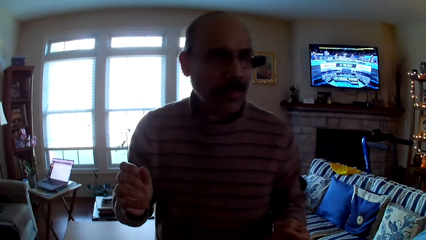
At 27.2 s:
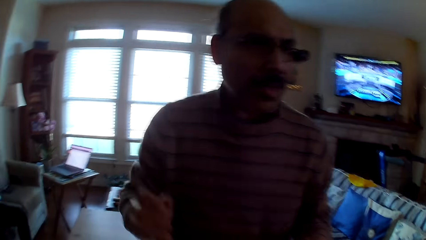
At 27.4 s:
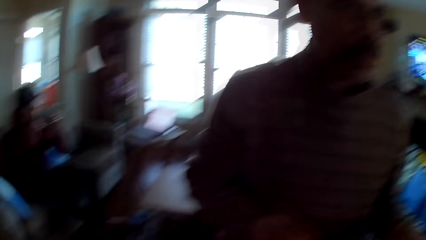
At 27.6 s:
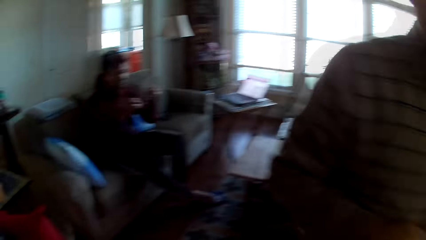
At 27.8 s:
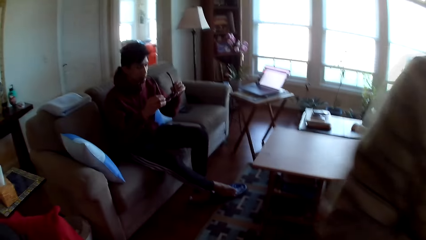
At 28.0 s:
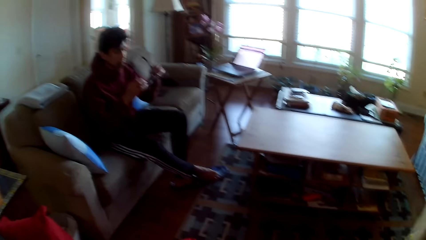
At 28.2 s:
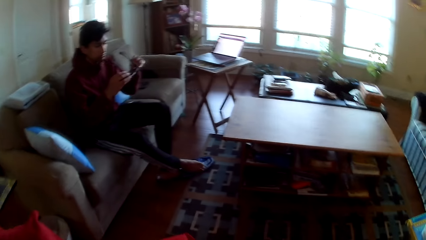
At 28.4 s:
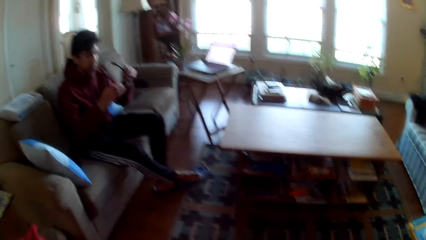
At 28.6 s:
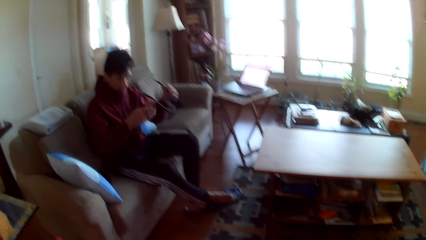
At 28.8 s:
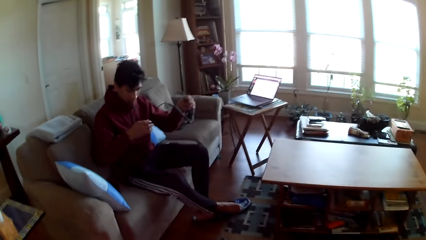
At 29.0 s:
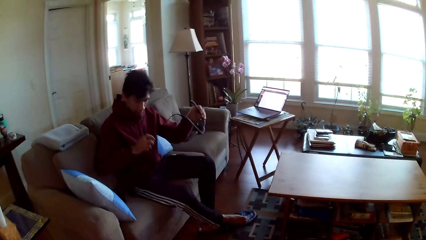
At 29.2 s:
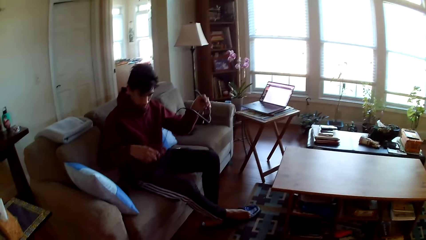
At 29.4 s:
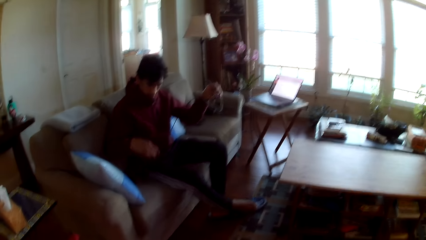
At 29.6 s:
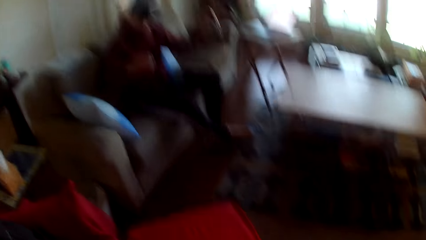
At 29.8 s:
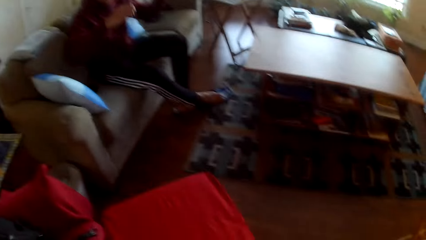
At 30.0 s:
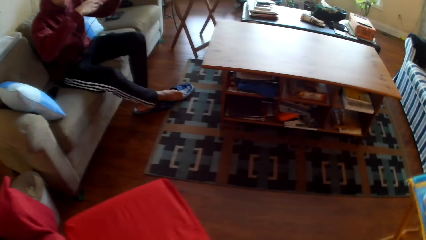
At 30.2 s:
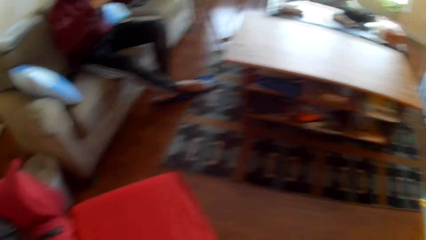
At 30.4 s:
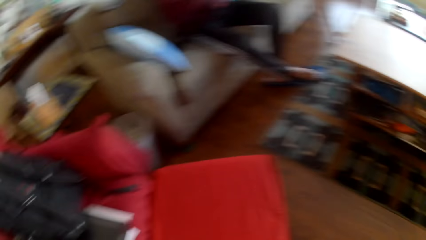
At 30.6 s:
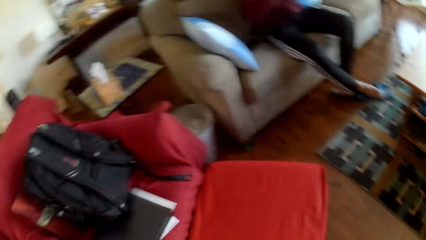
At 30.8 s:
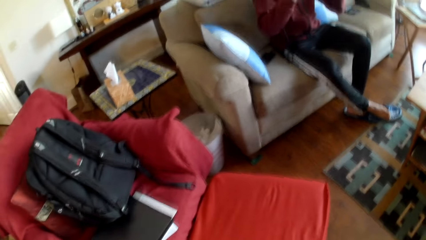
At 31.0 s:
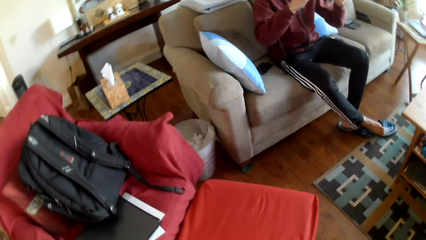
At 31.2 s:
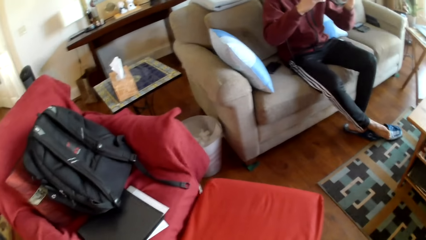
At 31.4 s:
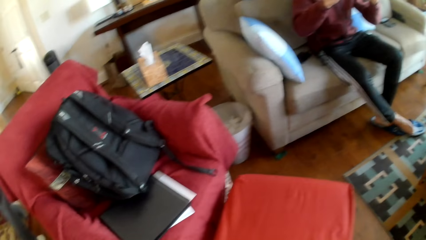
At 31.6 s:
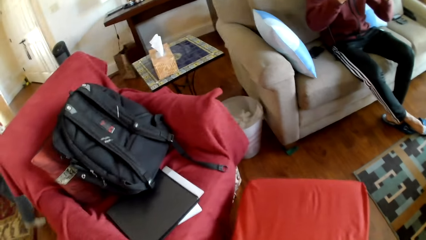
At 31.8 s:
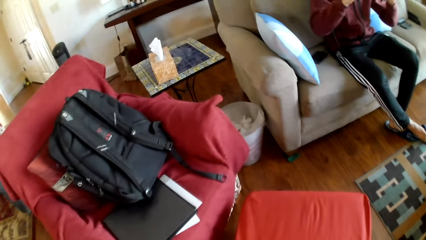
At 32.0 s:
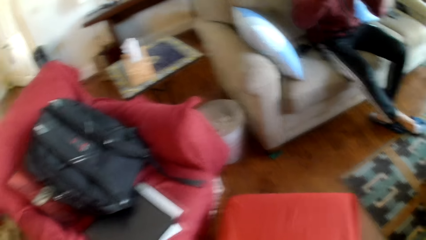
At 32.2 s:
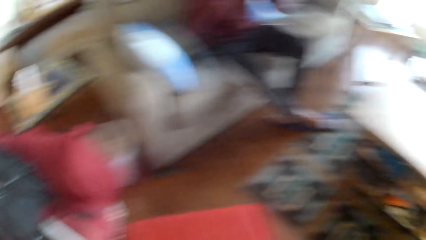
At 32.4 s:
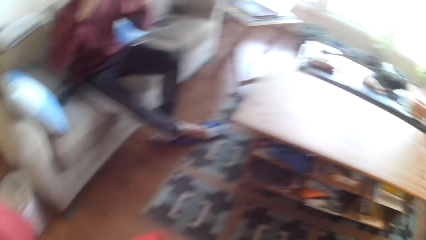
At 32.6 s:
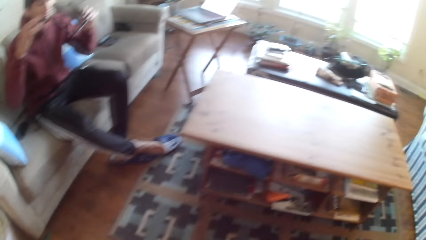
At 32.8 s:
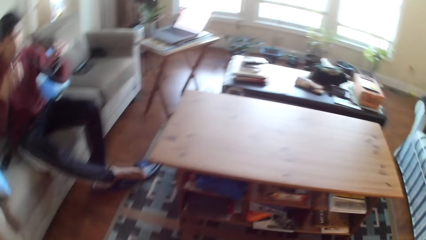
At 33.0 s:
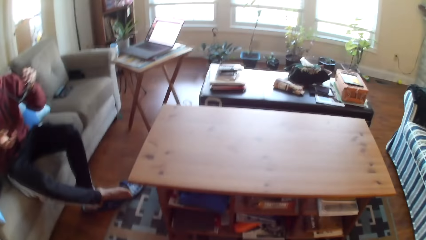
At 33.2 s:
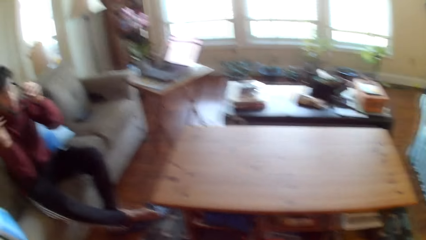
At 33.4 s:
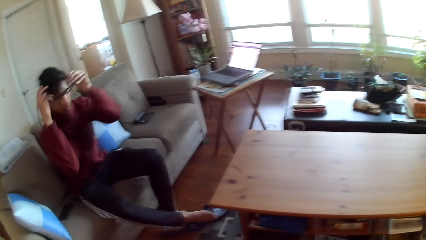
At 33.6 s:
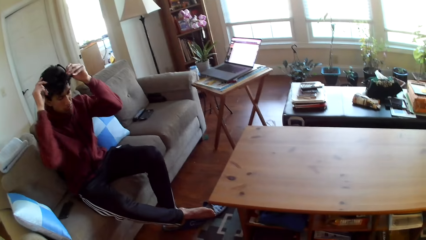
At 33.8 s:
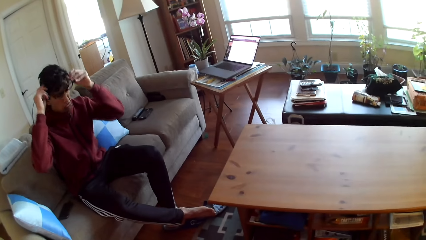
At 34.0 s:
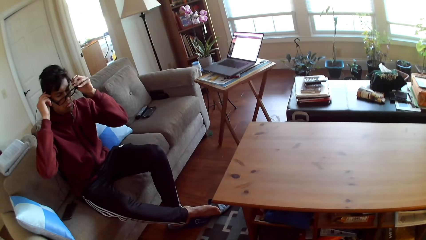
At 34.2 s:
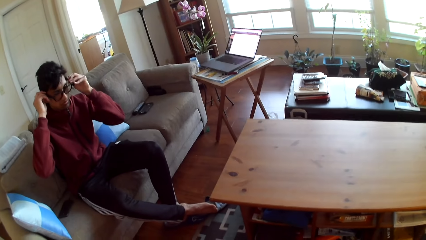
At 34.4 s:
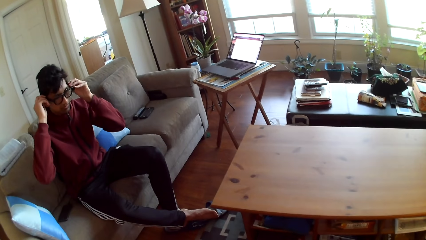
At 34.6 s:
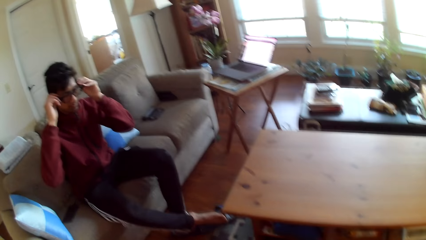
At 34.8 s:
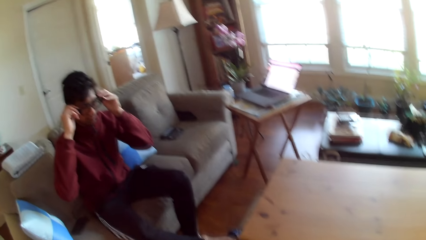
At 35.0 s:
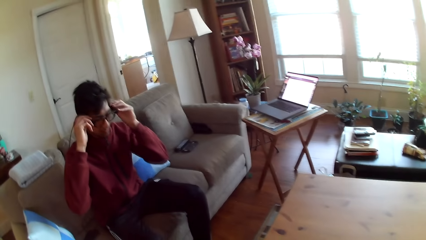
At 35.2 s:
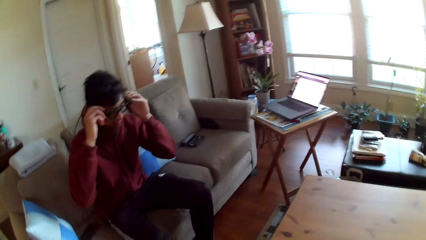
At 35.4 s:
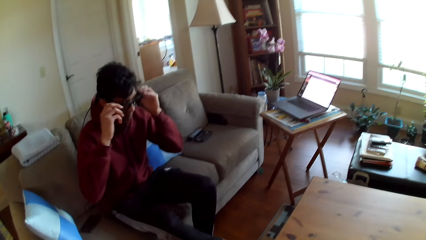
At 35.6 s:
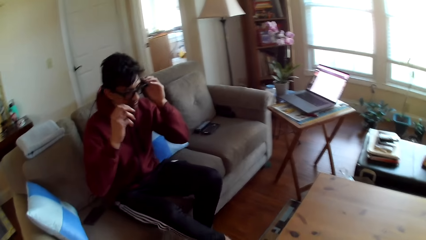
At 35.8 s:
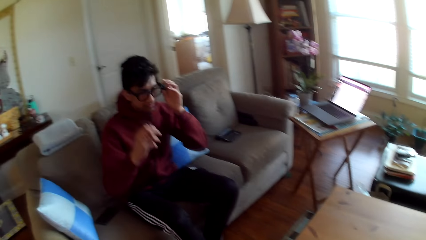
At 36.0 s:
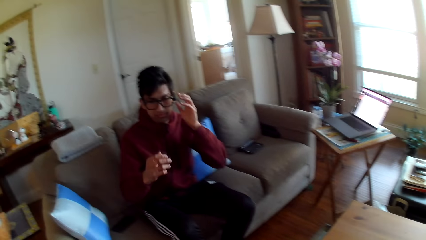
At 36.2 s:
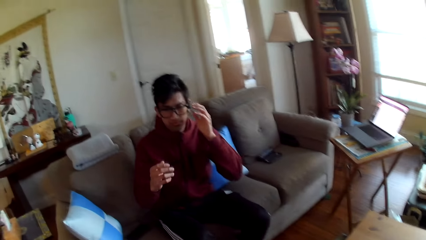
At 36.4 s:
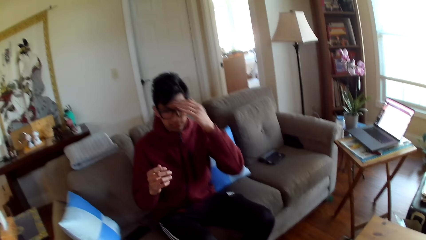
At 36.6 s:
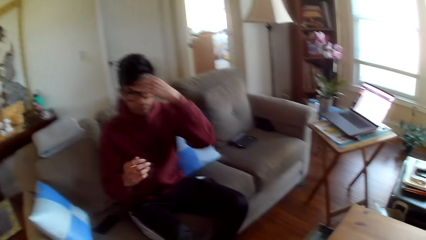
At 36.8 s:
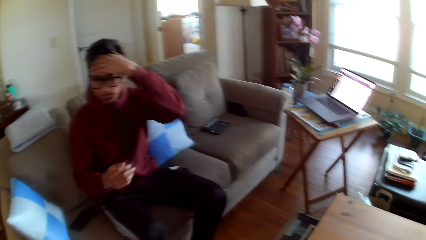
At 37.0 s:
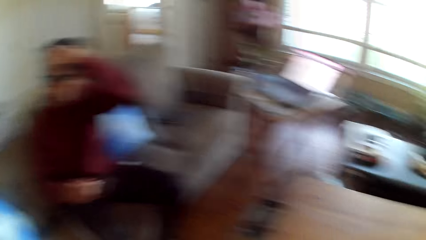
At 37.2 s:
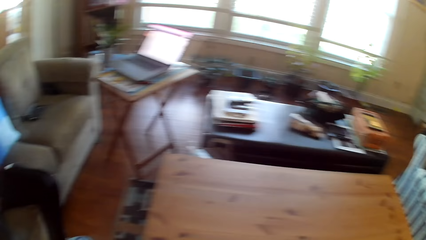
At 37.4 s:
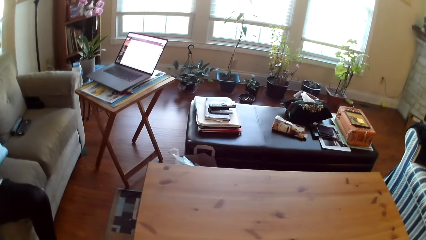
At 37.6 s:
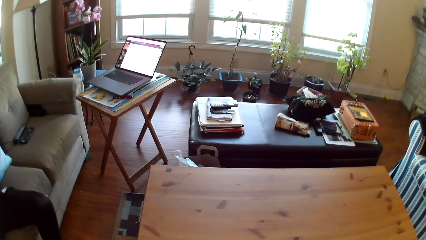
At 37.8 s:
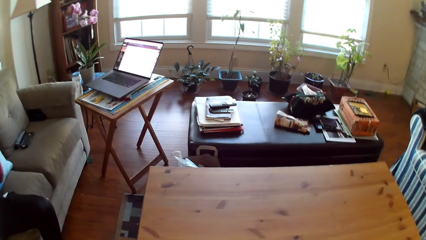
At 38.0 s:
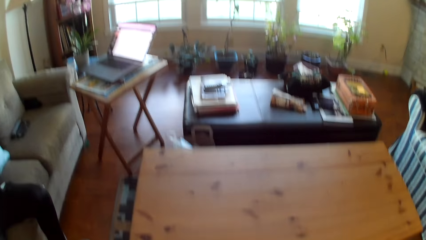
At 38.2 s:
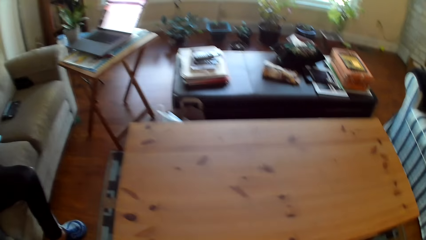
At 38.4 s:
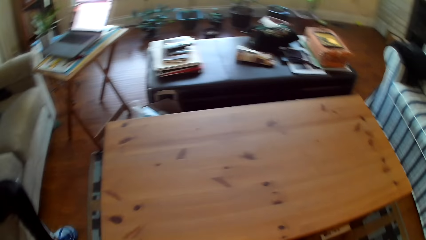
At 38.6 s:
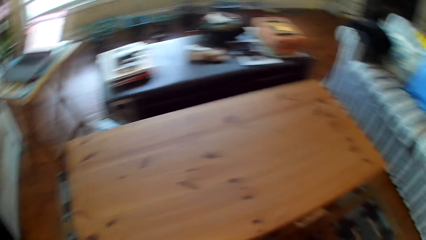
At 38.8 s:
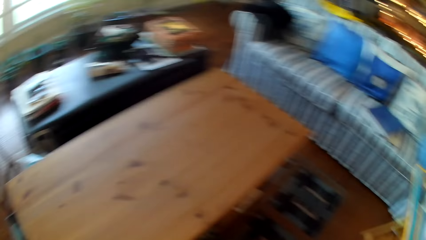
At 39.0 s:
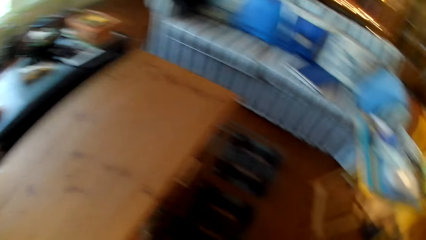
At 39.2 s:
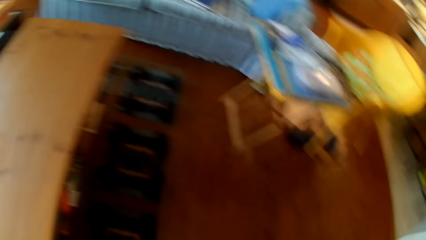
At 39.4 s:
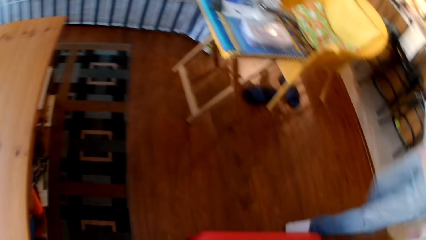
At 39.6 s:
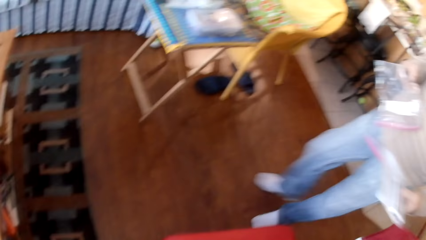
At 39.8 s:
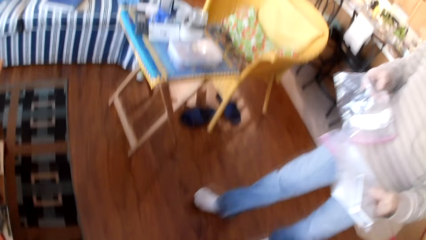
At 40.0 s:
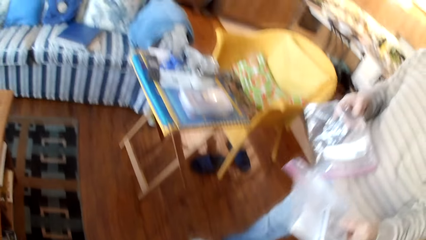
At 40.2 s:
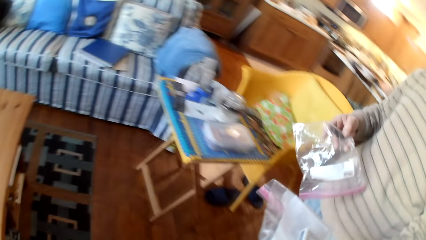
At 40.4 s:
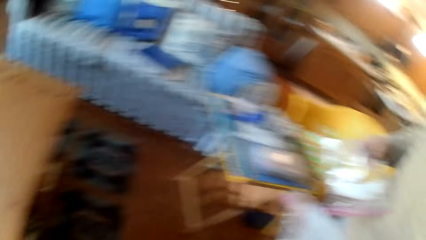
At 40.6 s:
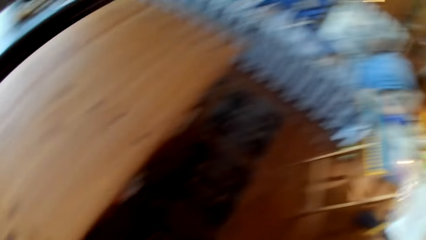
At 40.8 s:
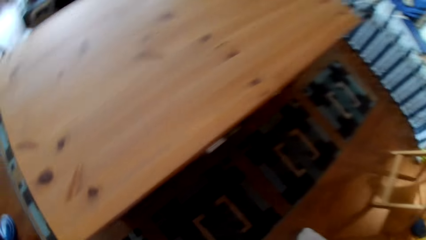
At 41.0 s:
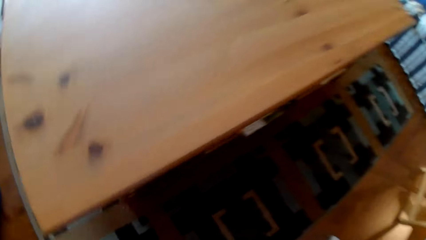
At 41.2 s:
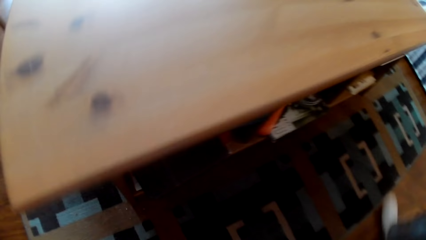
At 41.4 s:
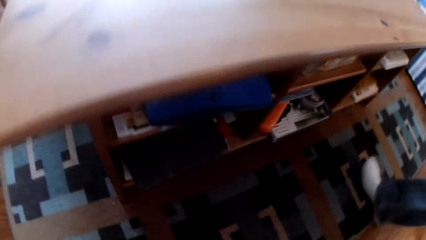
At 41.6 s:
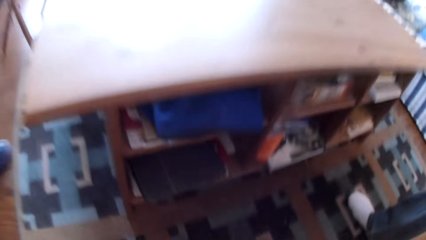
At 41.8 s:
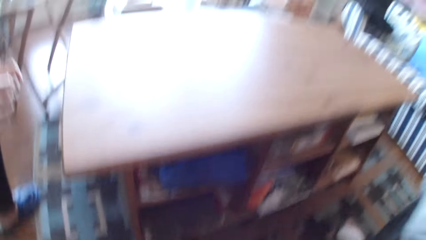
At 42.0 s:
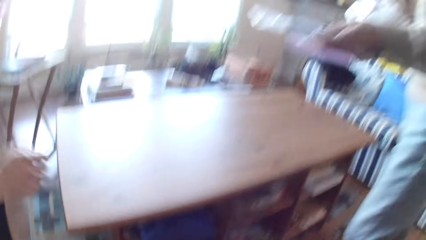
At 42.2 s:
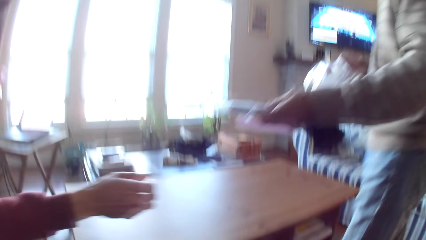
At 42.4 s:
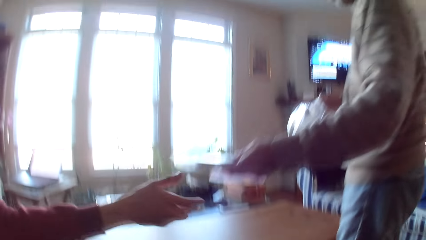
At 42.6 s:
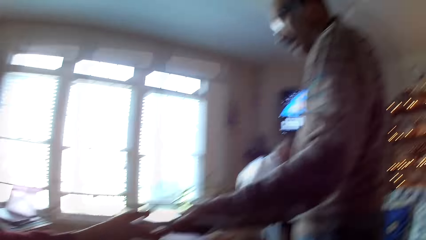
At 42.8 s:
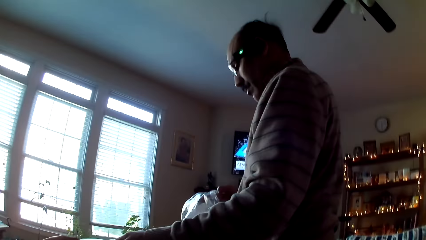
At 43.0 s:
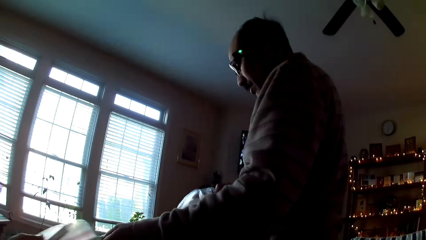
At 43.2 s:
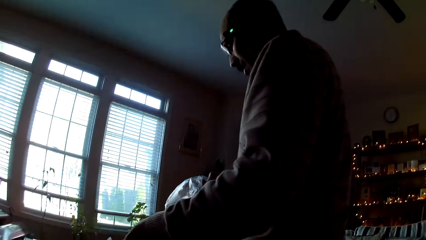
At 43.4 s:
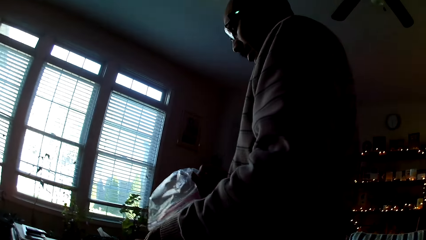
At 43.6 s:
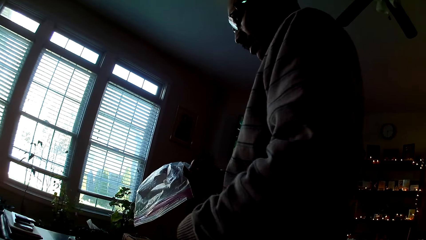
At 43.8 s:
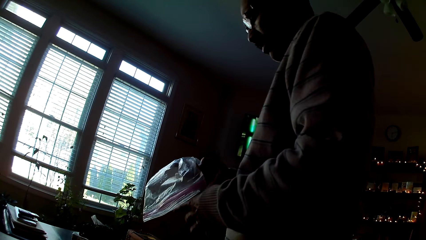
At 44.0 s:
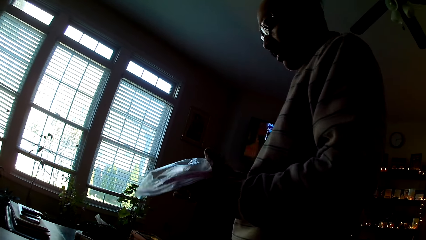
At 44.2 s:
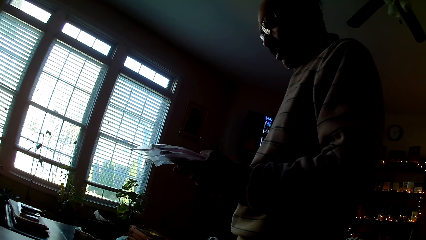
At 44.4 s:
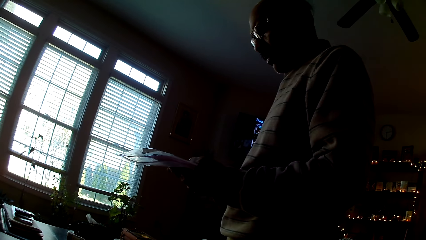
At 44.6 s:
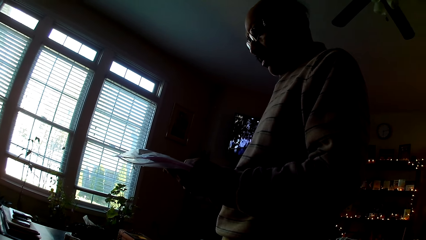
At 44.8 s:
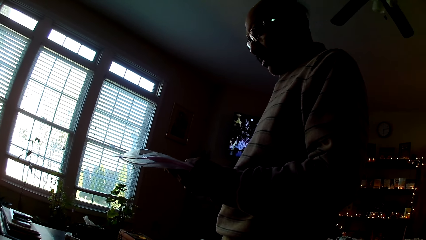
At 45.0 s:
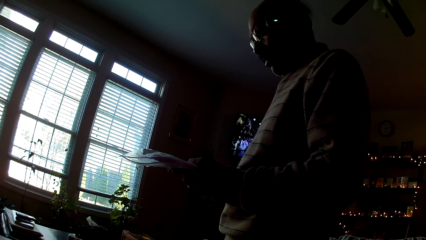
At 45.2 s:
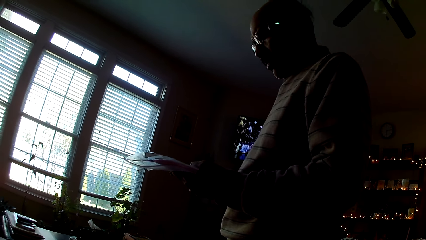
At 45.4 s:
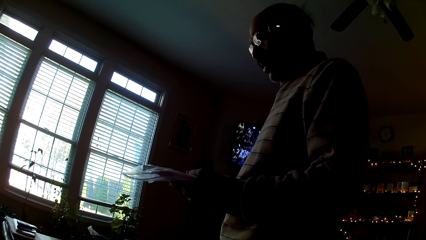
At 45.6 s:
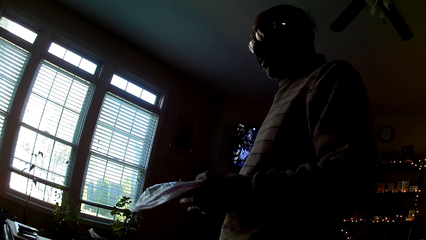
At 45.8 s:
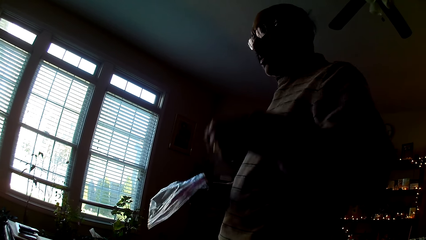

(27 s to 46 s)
A man walks. Another man makes out his glasses and wipes the eye glasses. The other man puts on the eye glasses. The other man touches the hair. The first man gives the other man a bag of cards and the papers. The other man picks up the bag.
